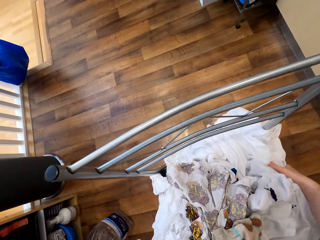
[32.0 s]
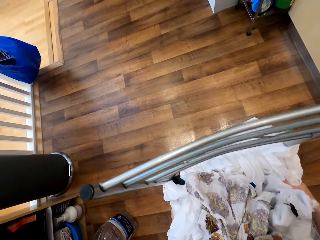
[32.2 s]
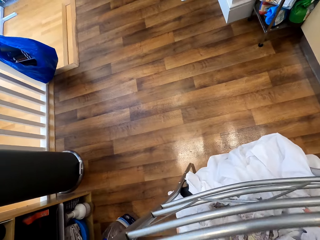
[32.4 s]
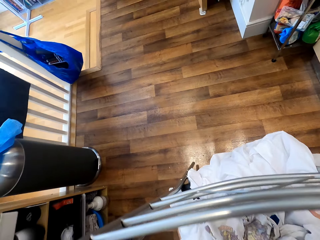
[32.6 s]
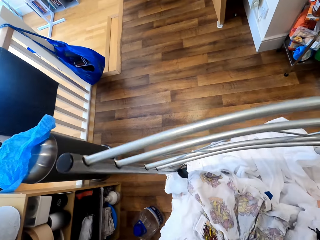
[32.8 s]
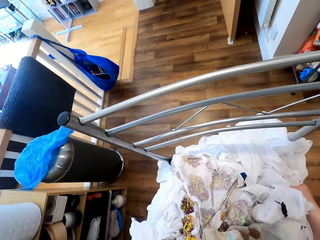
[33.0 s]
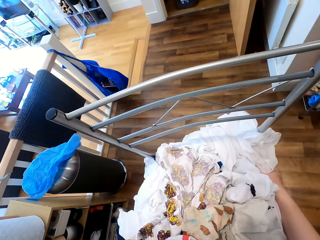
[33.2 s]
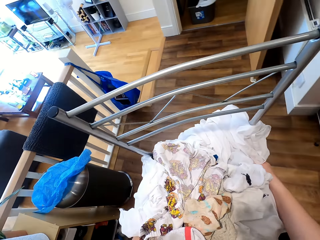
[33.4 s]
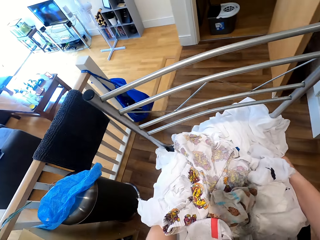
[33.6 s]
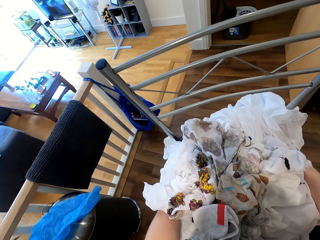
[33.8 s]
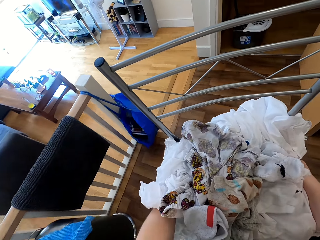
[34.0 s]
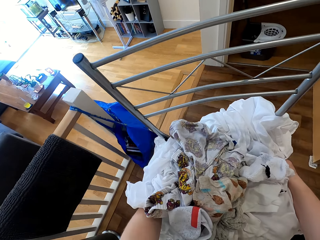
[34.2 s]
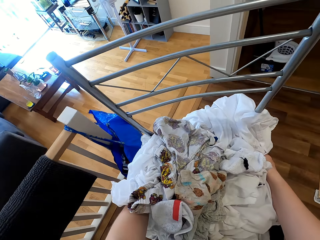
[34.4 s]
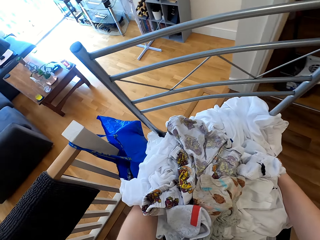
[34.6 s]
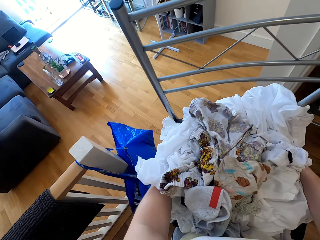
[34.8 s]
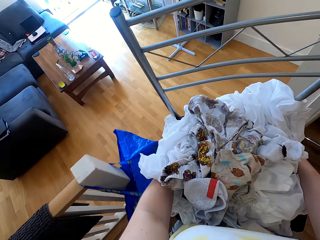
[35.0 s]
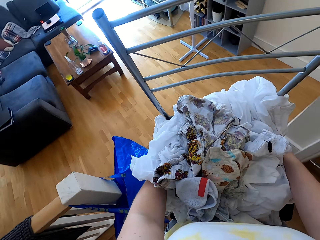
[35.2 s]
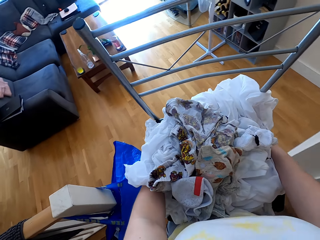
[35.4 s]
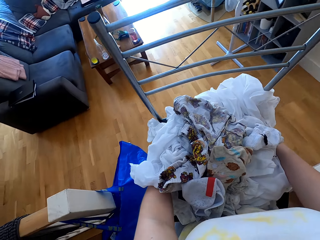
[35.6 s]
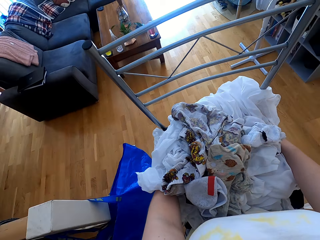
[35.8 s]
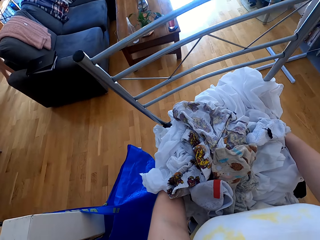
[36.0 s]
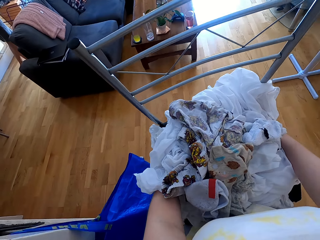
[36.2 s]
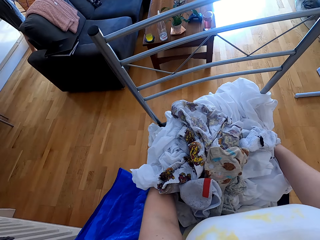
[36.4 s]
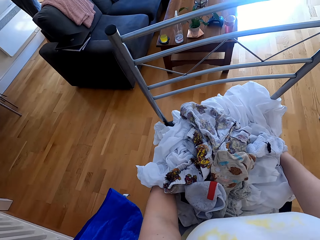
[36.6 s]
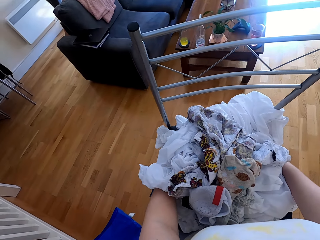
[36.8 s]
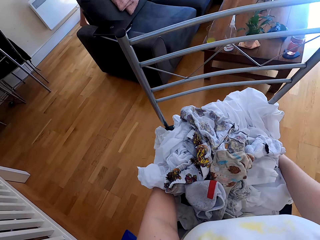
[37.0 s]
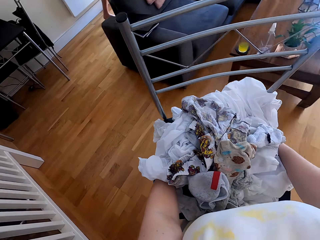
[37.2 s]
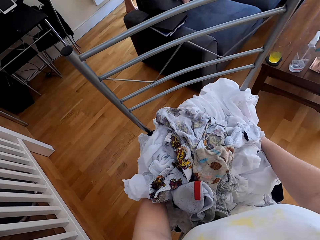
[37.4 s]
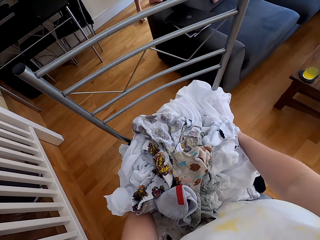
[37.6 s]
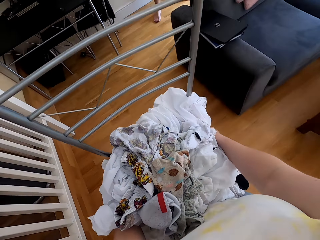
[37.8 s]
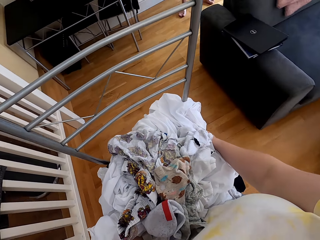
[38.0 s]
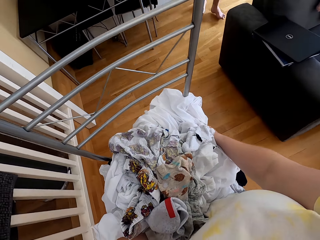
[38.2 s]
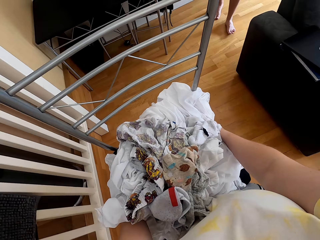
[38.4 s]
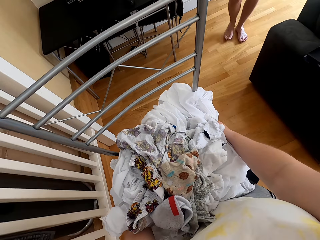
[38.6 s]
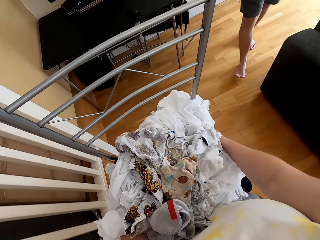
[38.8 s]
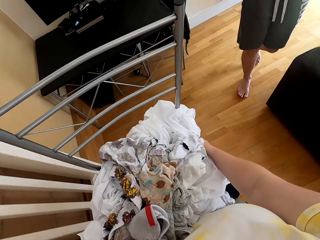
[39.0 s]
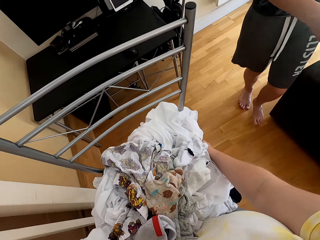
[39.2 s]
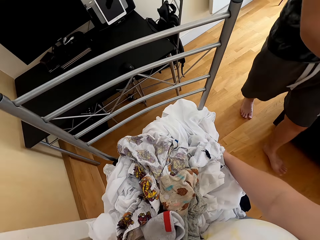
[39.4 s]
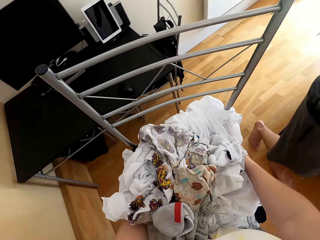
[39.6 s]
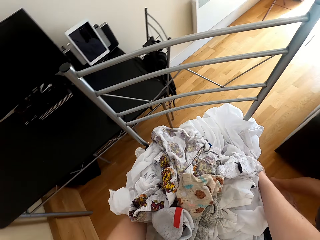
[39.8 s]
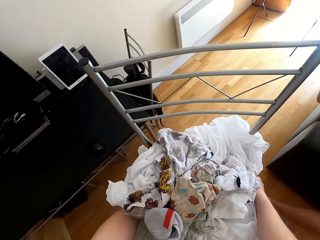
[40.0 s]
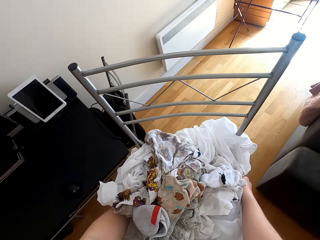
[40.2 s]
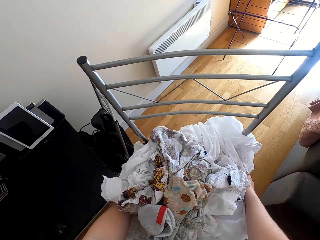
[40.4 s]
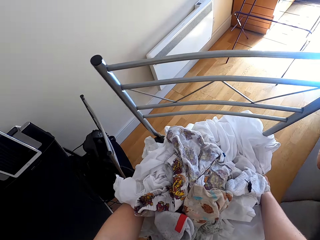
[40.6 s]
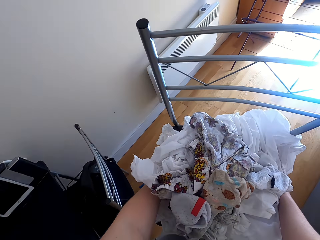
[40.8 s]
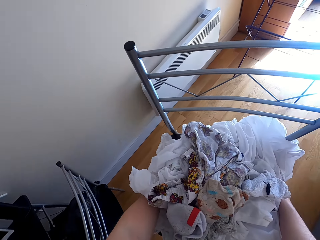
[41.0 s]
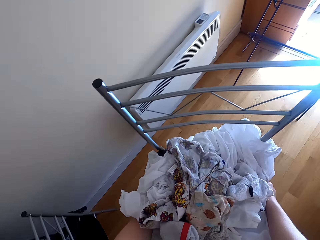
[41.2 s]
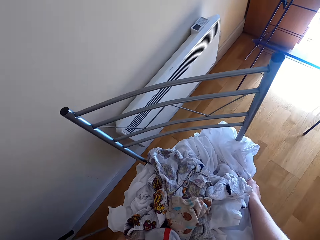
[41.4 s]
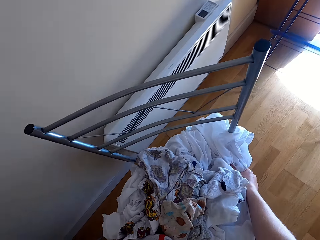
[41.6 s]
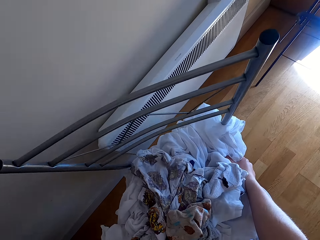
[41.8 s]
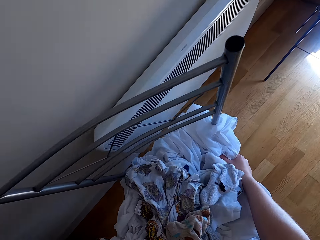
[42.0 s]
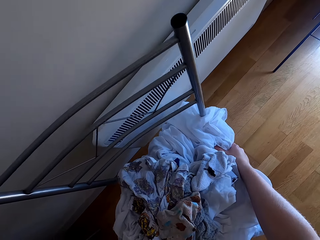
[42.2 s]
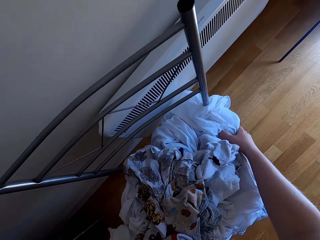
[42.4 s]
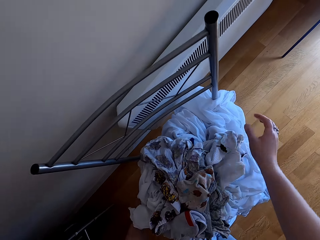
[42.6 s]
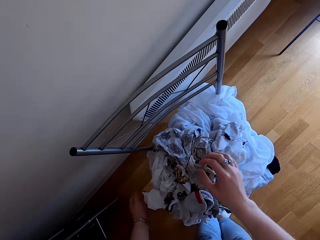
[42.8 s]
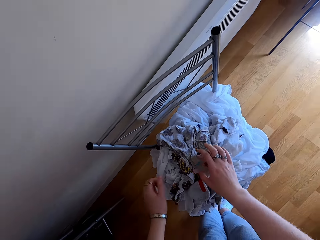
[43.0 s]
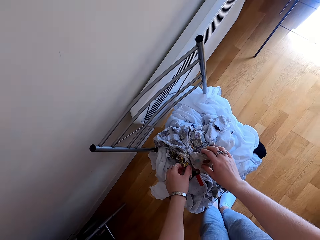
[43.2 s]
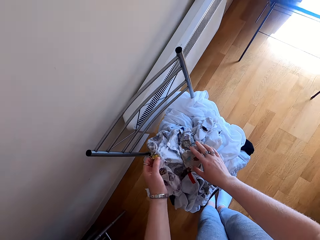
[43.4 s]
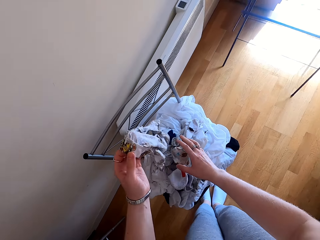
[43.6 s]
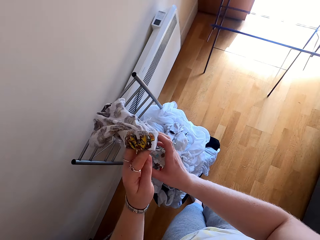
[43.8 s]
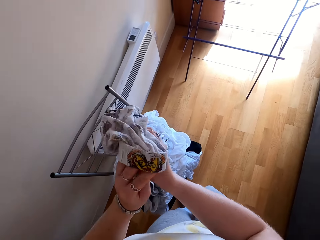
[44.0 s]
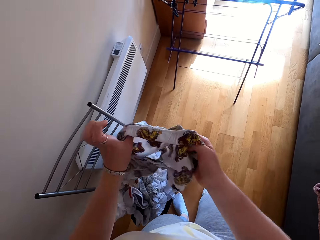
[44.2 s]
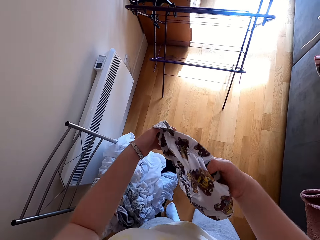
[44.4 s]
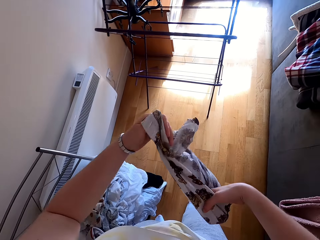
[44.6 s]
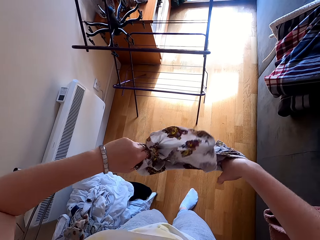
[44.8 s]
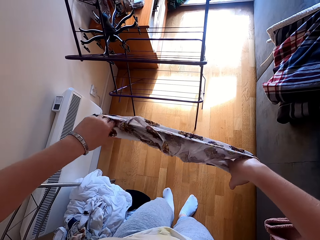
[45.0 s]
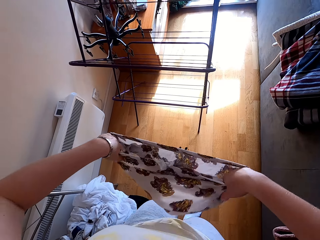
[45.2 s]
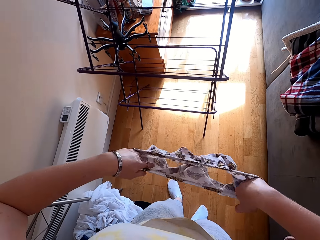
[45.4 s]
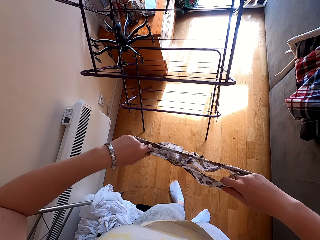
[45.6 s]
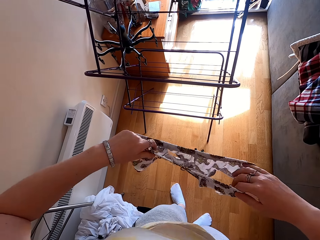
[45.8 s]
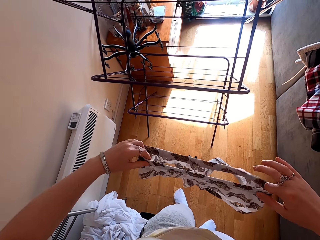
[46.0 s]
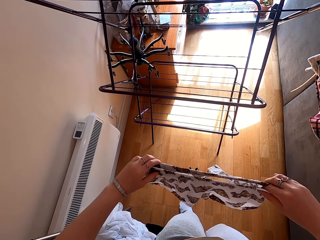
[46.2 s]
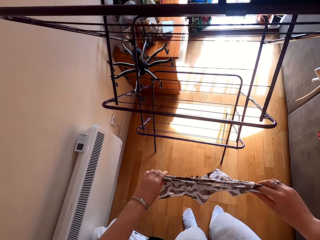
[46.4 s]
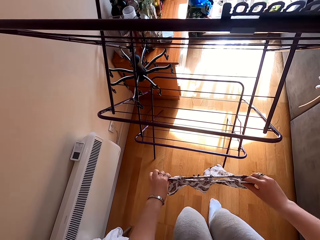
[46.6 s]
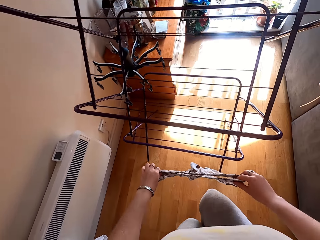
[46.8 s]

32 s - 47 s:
The camera wearer carries the chair with clothes. They put the chair down. They hang the clothes in the clothes line. They take a cloth.

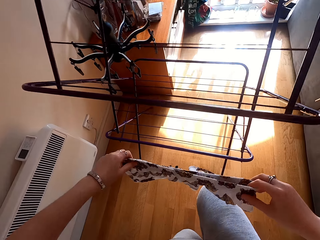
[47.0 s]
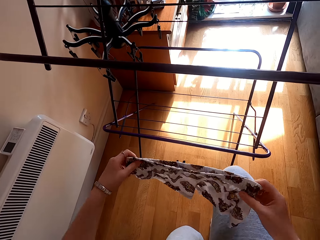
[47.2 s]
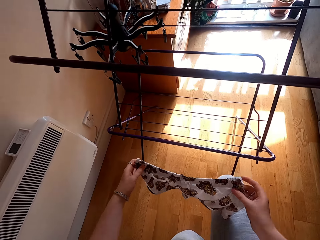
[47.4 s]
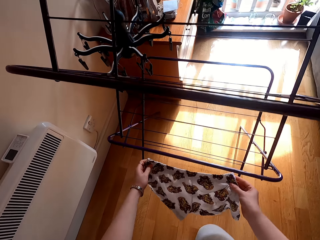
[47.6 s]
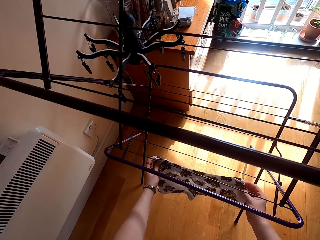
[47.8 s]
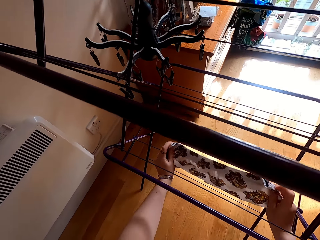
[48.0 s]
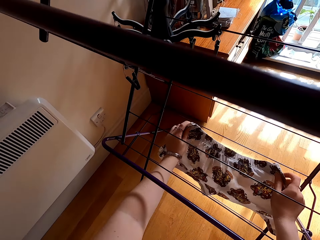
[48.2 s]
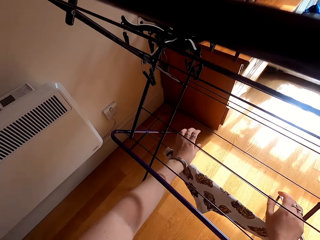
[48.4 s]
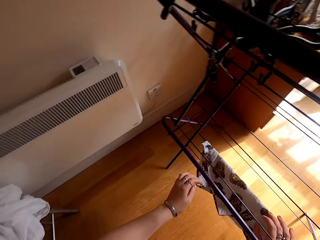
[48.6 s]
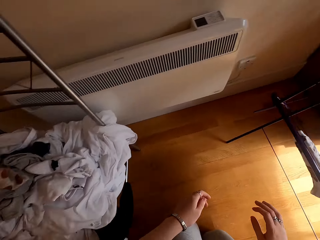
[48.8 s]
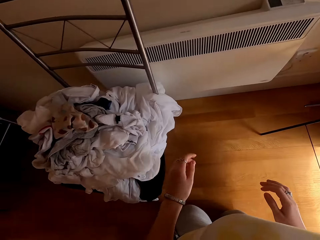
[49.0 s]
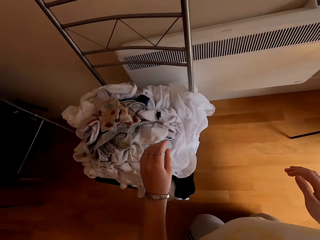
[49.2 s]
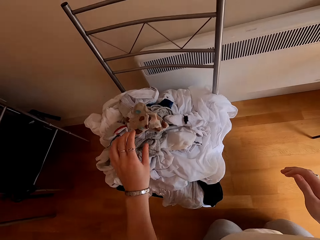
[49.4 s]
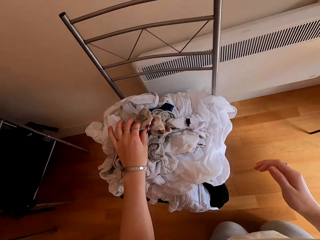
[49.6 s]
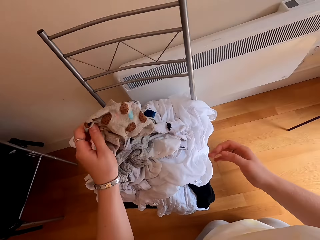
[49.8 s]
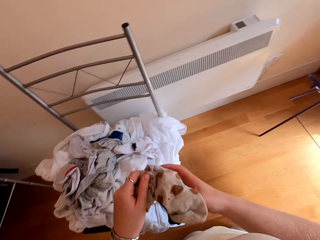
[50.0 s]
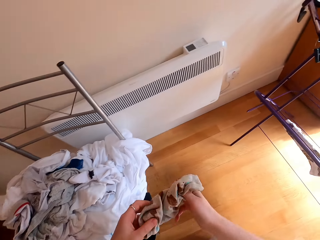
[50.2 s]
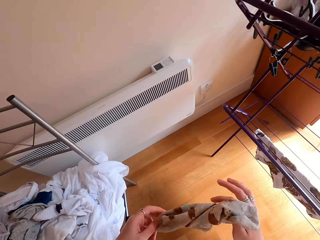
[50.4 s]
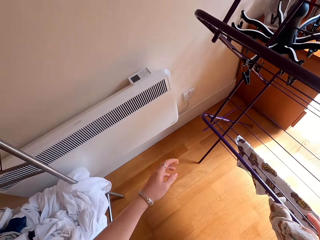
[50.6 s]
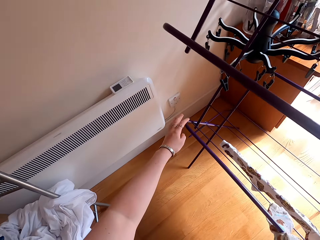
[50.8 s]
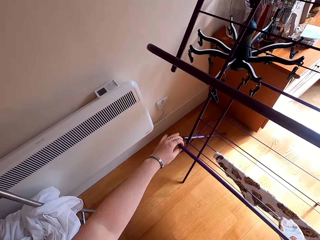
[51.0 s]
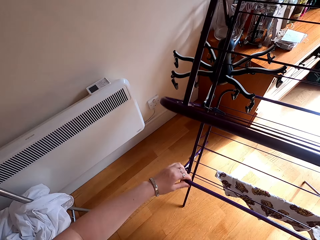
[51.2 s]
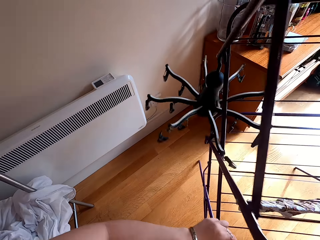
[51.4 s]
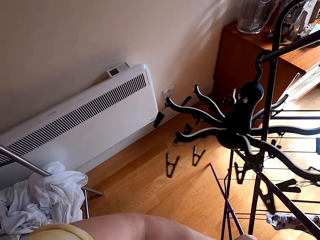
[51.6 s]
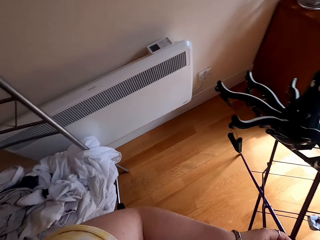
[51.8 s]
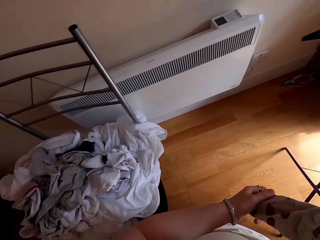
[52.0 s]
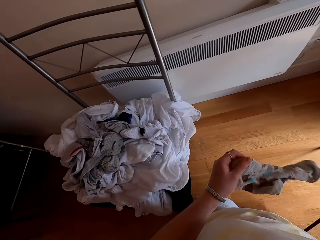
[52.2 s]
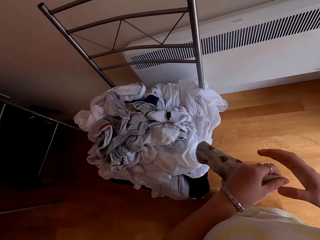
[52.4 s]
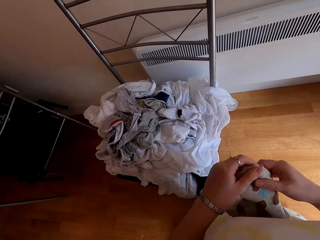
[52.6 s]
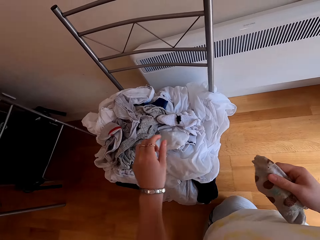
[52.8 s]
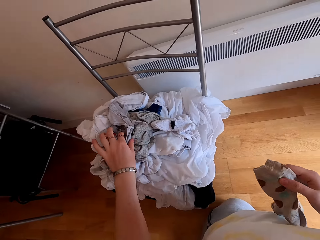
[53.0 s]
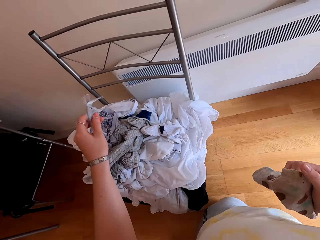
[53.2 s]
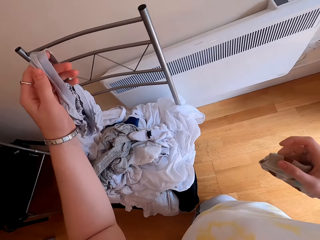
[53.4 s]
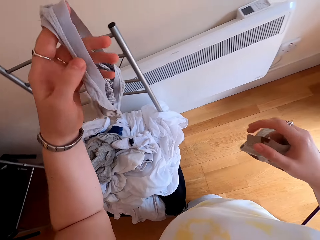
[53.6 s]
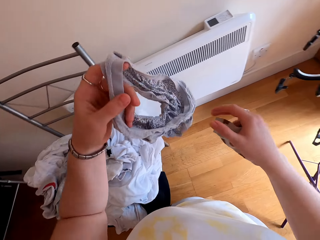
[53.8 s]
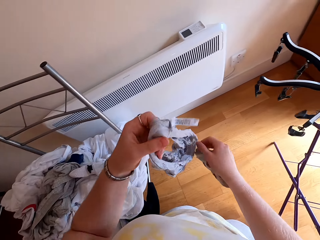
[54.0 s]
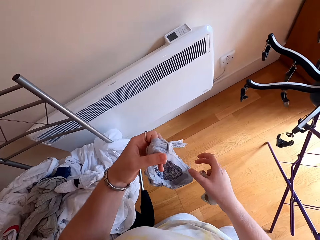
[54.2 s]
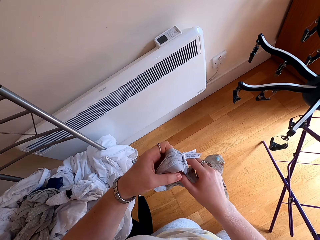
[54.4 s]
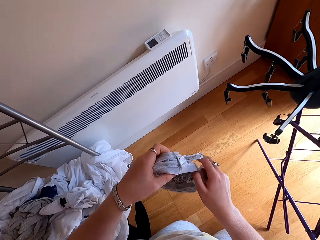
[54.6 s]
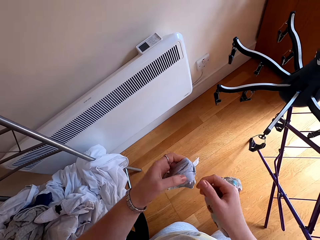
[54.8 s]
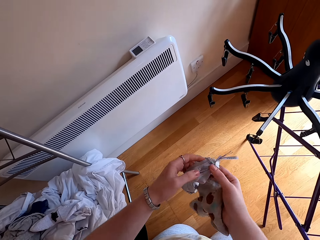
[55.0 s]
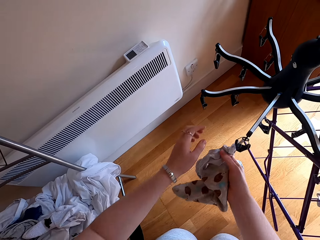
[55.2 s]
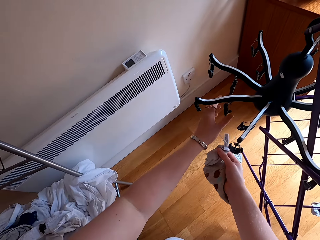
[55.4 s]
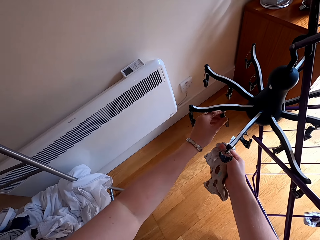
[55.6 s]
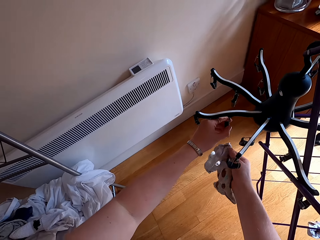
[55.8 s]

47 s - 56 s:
The camera wearer hangs the cloth on the rack. They take a cloth. They turn the rack. They take a cloth.
